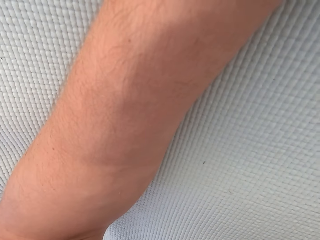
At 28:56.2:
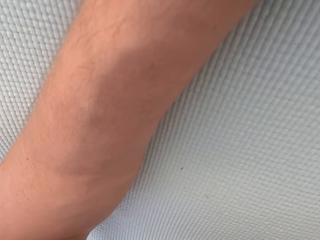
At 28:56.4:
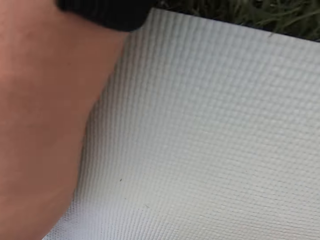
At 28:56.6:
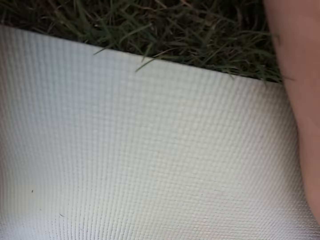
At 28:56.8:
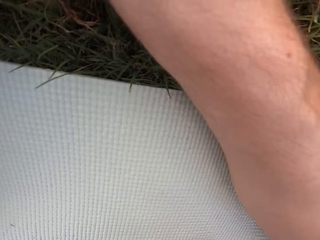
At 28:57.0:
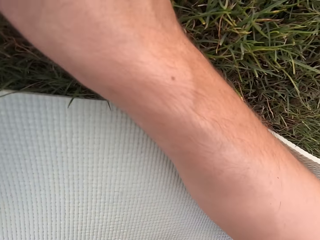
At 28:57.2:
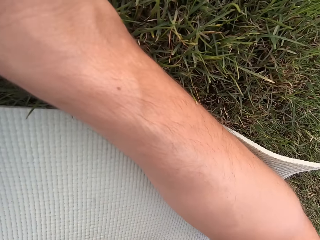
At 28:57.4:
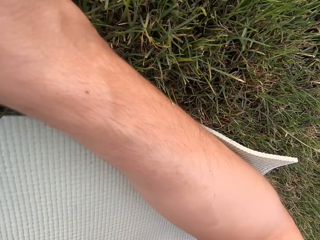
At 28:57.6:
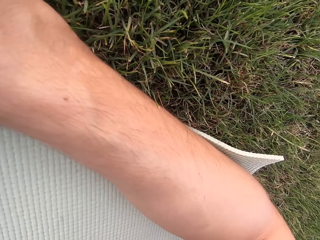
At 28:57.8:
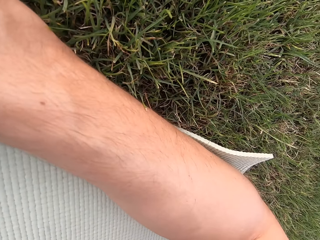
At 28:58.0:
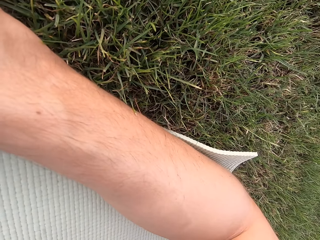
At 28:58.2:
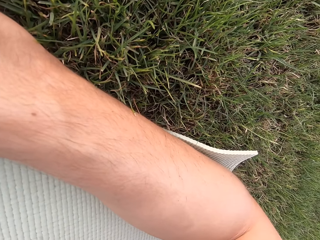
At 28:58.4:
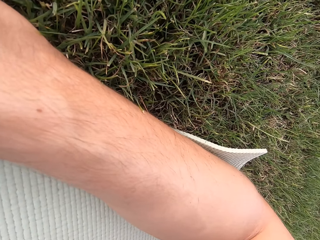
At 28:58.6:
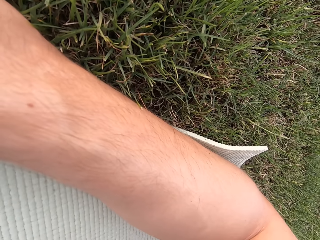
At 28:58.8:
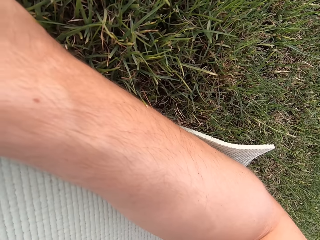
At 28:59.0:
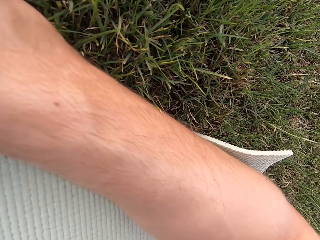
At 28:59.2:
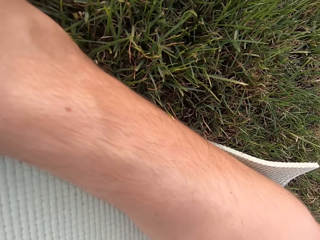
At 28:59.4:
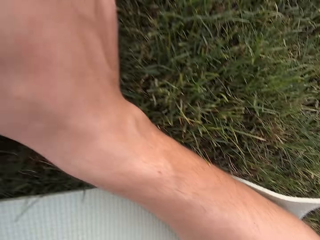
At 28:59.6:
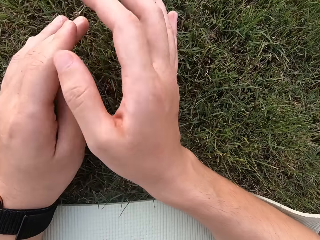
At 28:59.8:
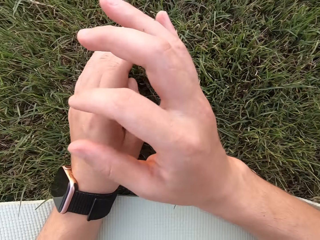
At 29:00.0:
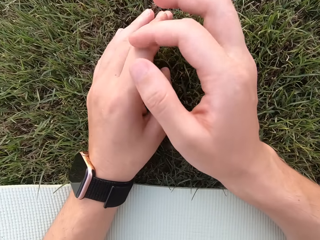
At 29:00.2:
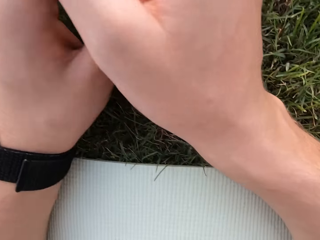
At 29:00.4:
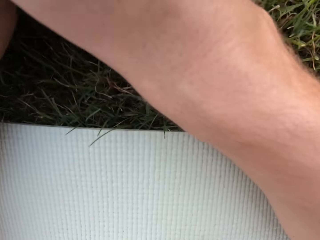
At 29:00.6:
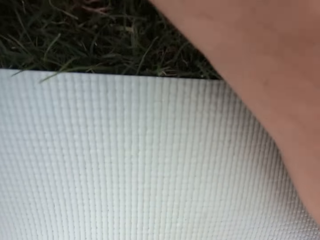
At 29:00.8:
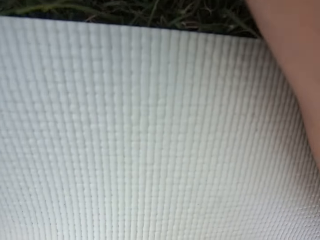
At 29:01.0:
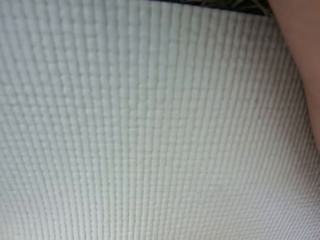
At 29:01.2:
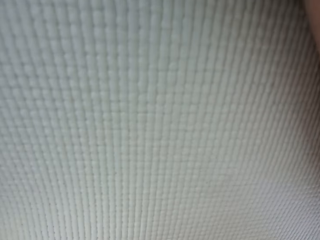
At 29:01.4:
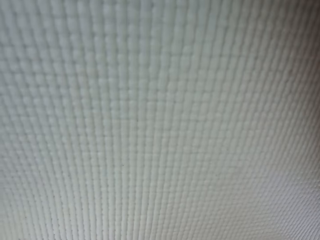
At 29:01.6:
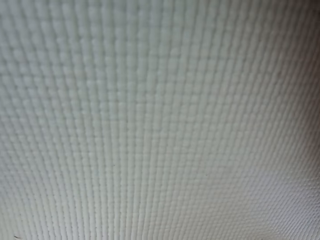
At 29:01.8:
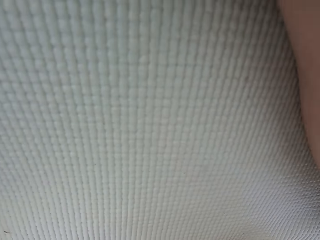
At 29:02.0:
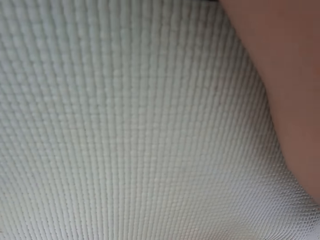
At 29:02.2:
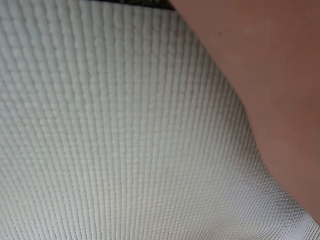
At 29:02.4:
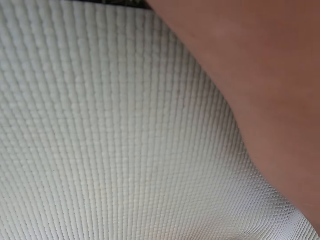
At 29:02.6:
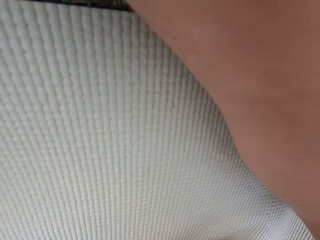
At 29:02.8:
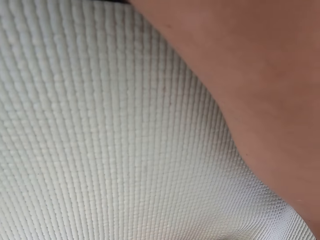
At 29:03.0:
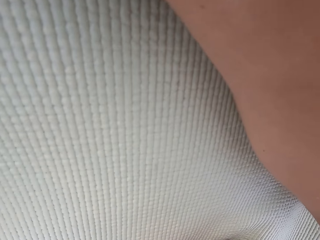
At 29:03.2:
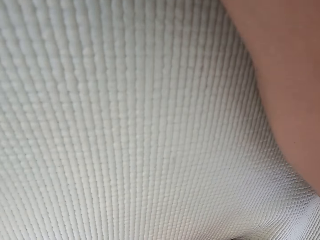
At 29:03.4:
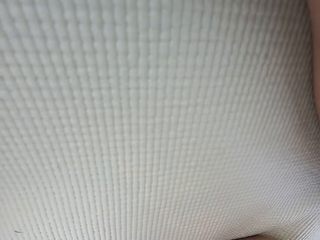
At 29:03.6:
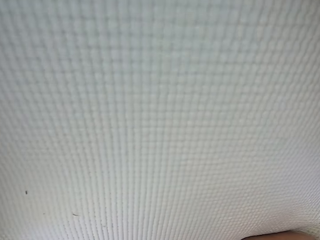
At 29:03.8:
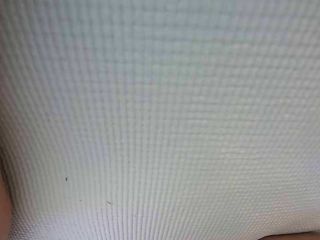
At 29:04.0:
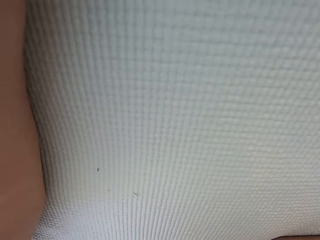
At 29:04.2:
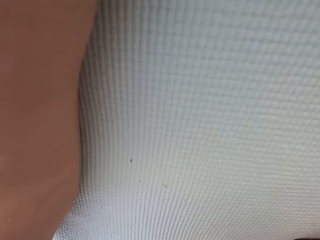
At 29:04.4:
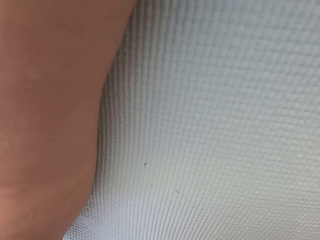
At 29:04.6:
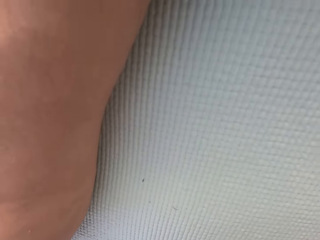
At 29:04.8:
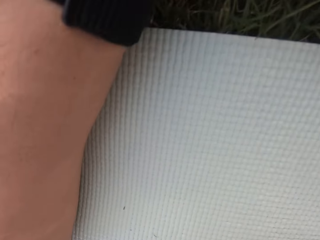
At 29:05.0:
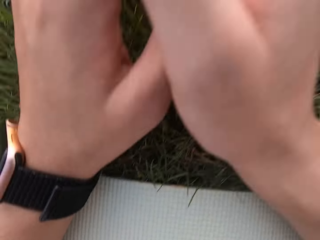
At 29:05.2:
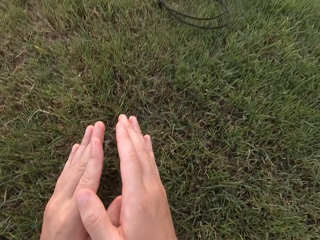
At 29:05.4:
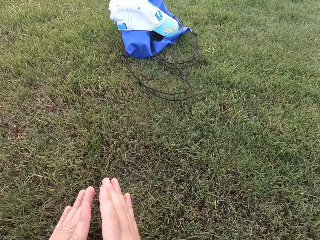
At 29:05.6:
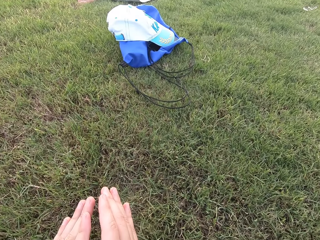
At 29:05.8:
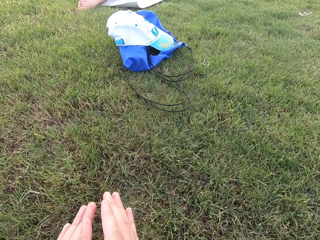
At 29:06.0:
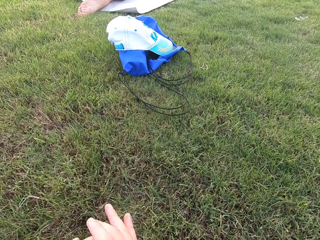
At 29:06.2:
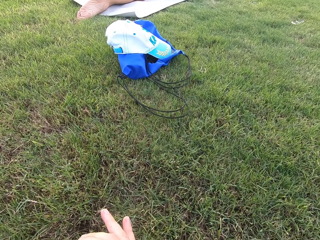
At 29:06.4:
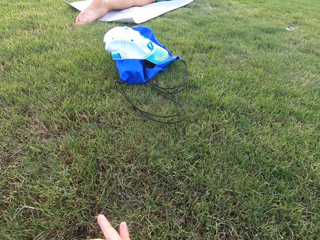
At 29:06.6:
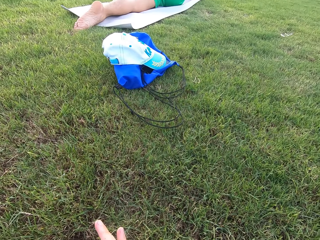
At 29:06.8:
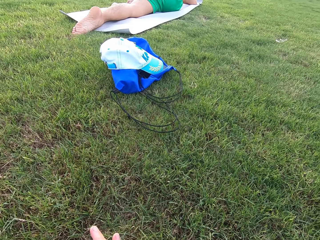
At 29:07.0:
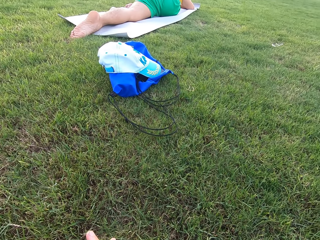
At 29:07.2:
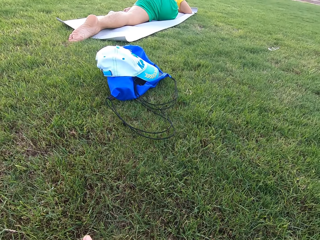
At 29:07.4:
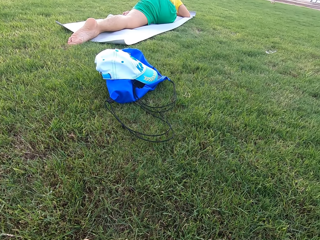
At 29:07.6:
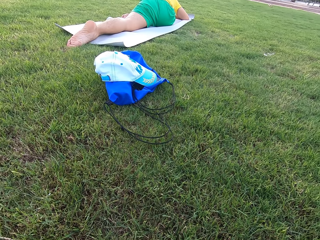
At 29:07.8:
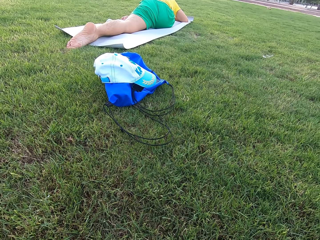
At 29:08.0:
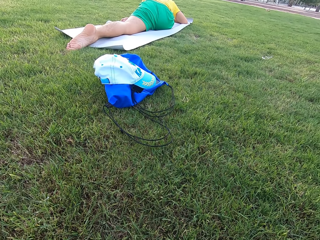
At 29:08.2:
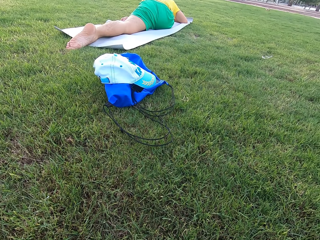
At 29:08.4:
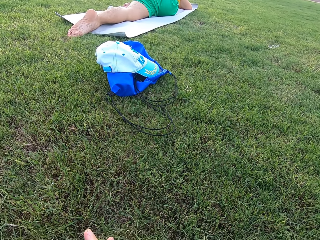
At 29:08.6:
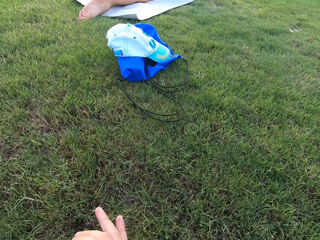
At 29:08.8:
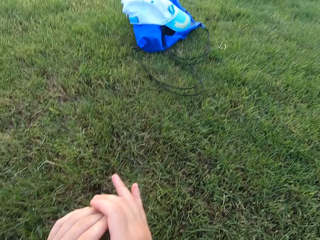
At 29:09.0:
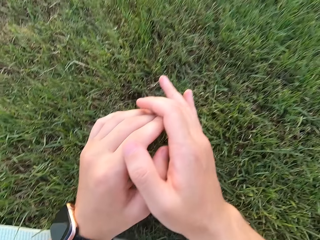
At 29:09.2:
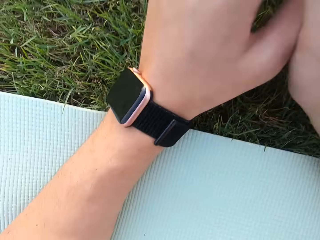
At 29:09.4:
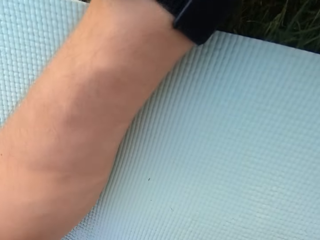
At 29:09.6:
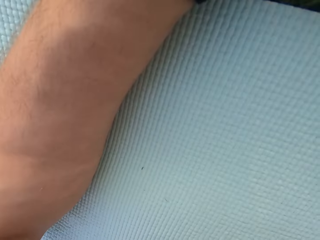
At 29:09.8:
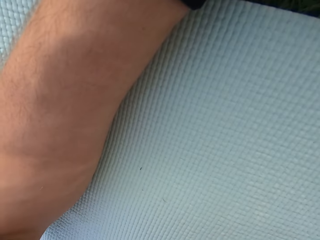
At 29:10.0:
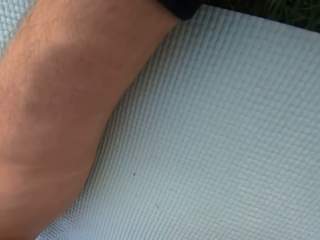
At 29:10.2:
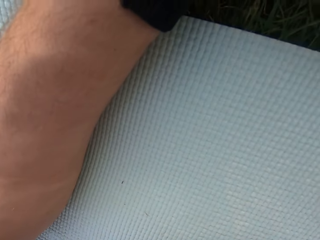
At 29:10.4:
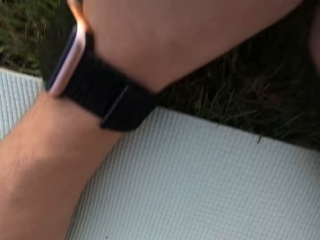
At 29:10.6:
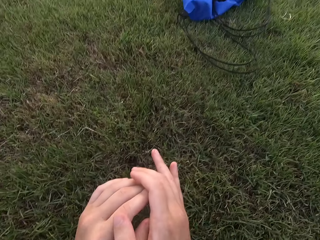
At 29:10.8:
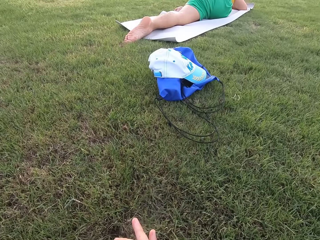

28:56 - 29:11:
The camera wearer looks around the field. He moves his right hand up. He stares at the exercise mat on the ground. He looks around the field. He folds his right fingers.

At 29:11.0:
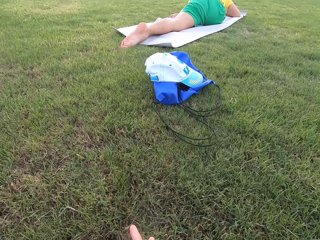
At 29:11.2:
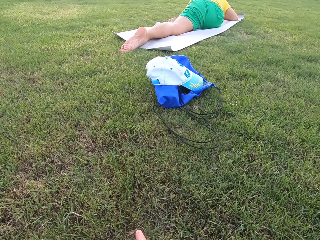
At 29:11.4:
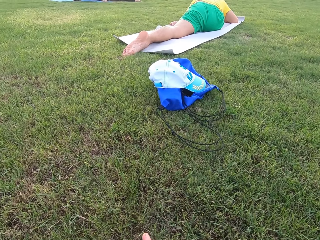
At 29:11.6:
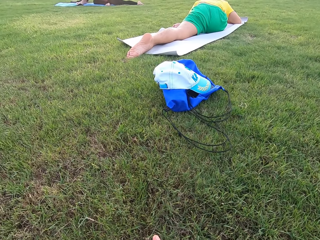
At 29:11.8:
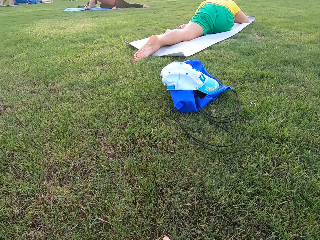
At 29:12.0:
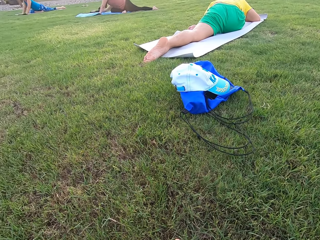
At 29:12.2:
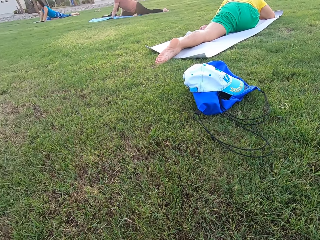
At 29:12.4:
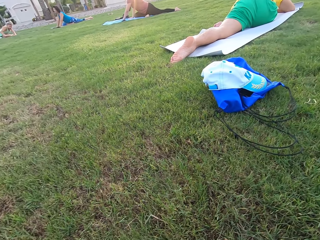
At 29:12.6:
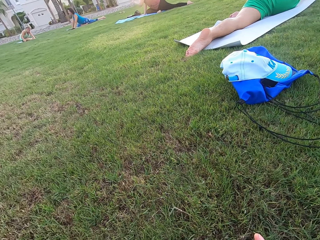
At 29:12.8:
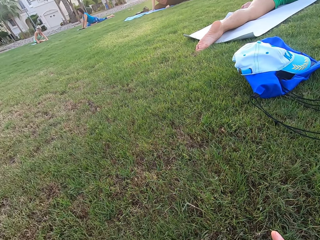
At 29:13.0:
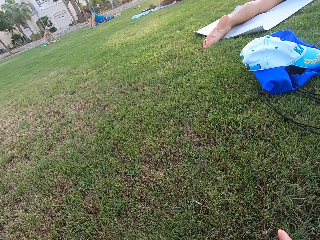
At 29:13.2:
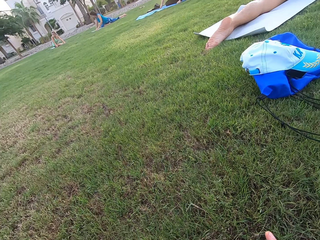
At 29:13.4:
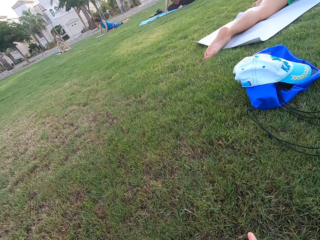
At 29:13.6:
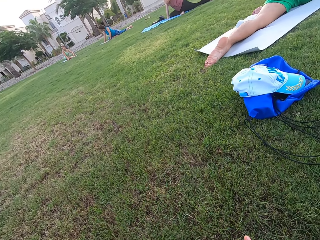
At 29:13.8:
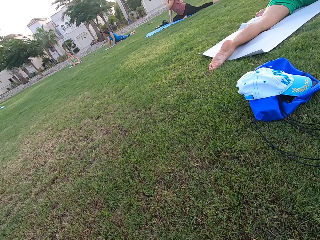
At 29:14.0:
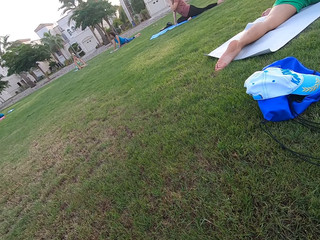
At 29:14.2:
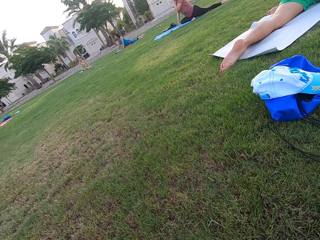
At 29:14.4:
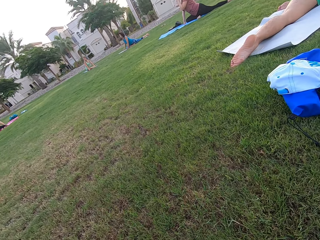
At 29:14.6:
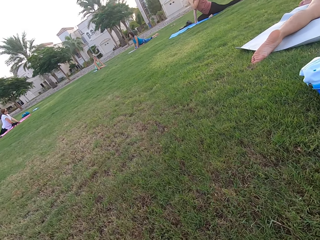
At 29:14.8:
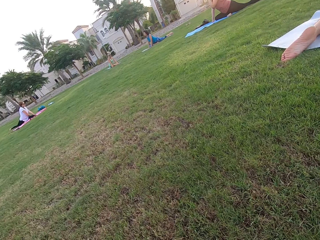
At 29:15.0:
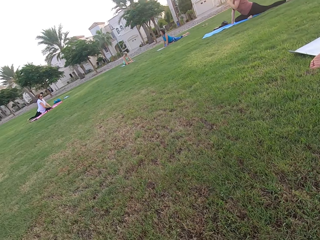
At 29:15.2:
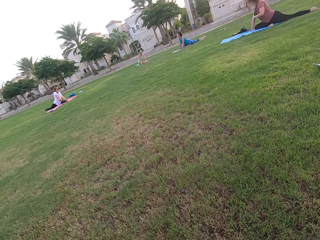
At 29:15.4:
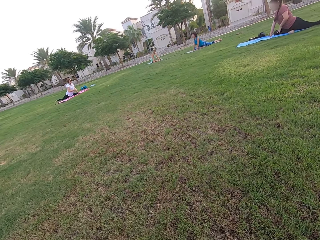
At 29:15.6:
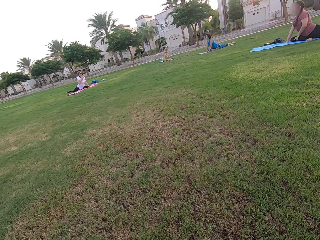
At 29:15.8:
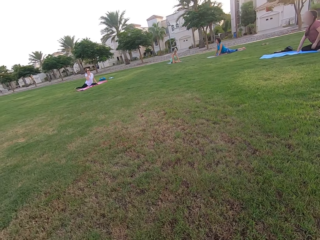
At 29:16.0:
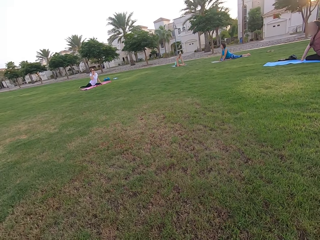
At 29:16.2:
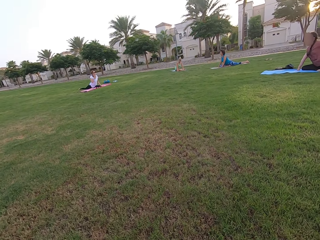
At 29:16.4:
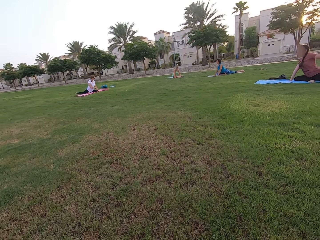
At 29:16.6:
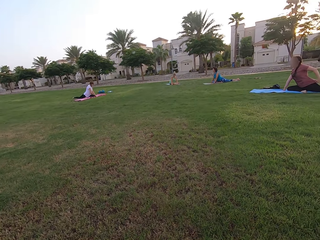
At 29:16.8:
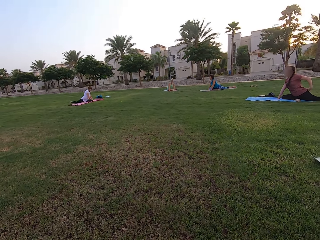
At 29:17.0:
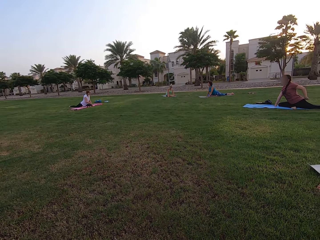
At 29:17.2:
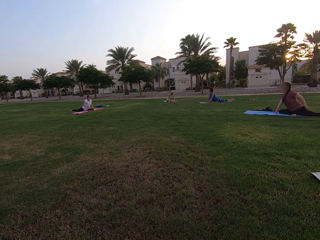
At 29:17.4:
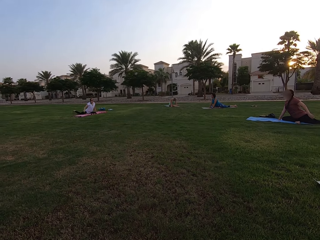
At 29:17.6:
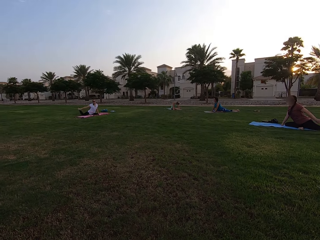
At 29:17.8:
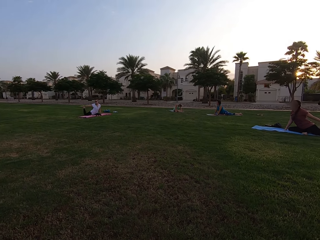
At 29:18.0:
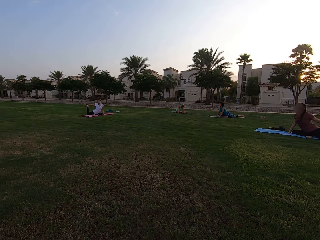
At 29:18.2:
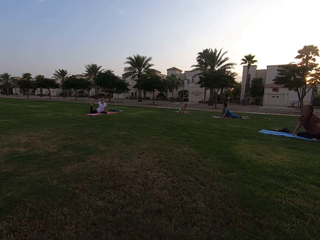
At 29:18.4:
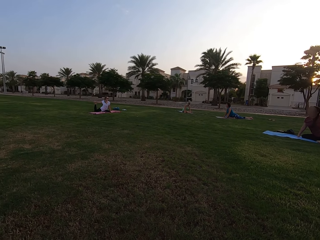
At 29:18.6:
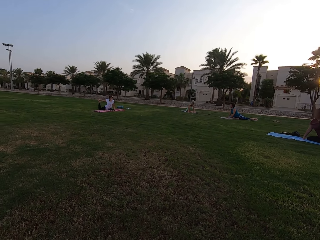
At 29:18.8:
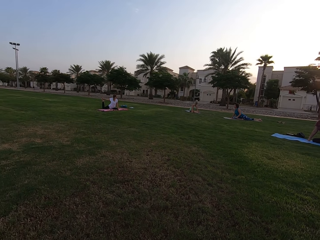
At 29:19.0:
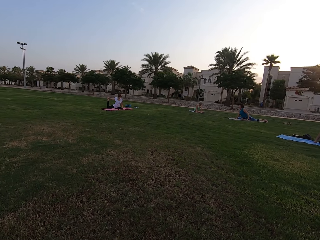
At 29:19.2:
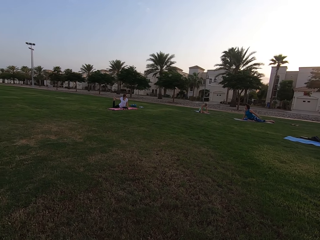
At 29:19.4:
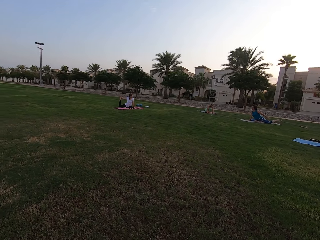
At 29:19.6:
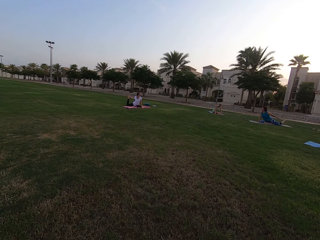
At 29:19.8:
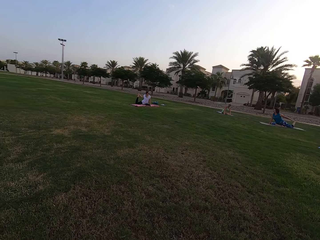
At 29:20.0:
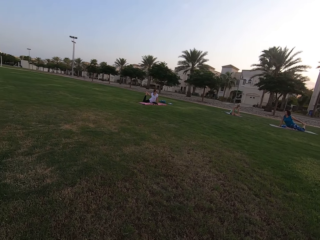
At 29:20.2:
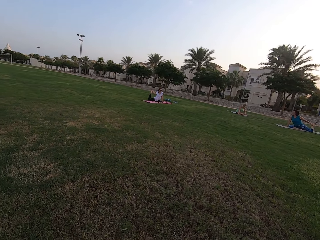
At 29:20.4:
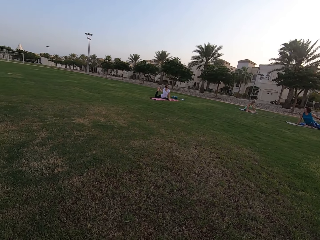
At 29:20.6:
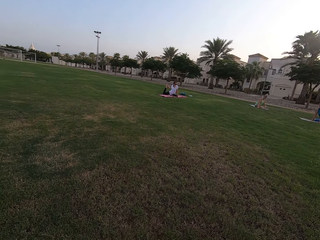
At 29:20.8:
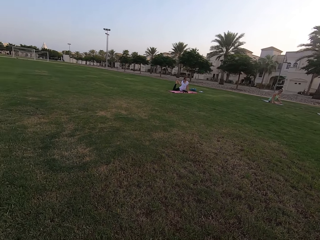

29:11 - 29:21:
The camera wearer looks around the field. They stare at the persons. The persons stretch their legs upwards.
